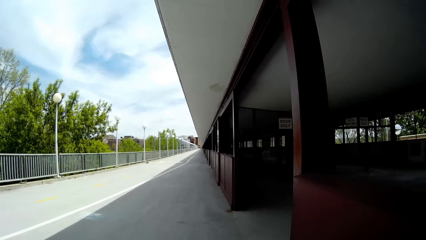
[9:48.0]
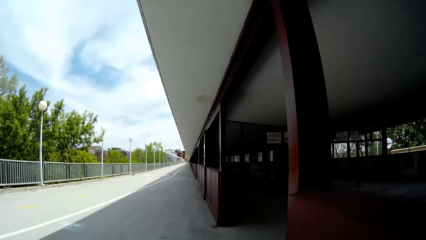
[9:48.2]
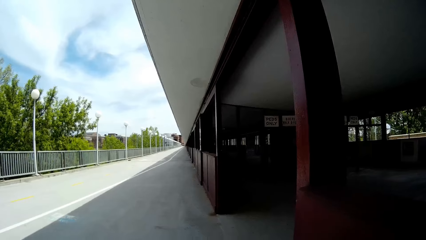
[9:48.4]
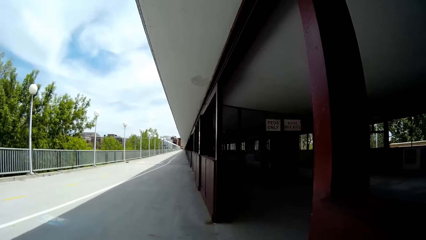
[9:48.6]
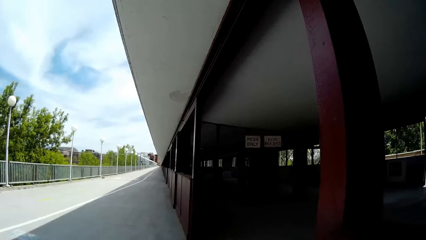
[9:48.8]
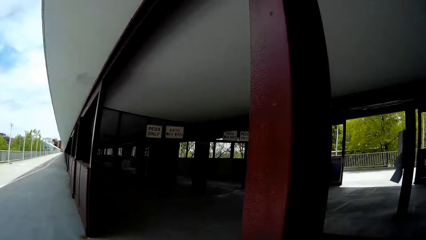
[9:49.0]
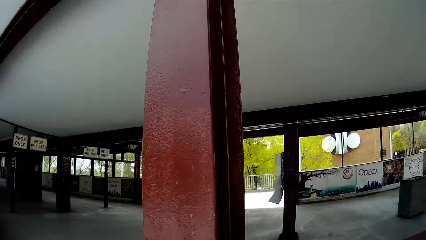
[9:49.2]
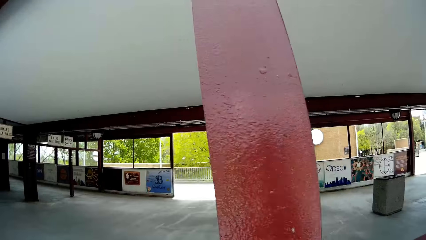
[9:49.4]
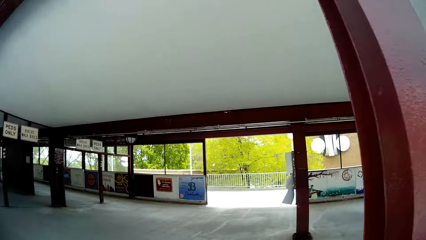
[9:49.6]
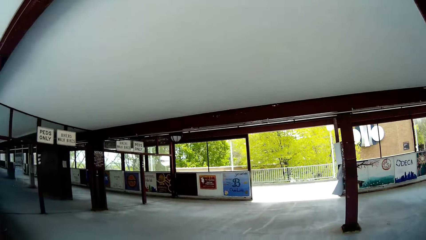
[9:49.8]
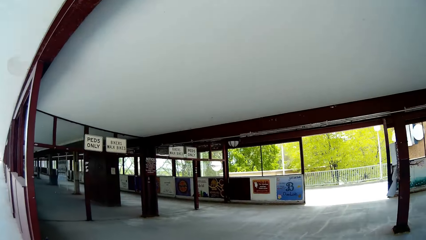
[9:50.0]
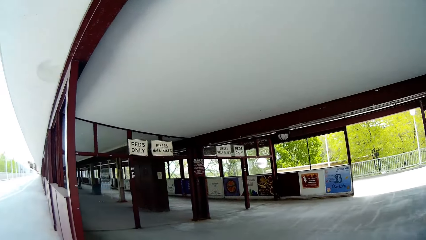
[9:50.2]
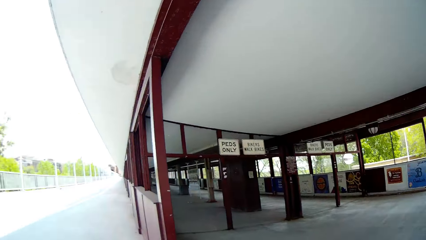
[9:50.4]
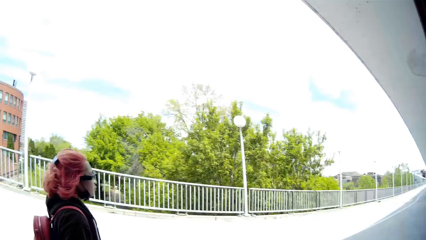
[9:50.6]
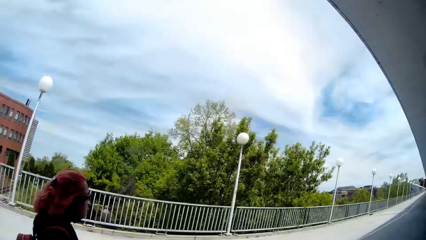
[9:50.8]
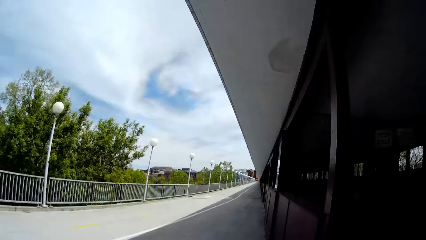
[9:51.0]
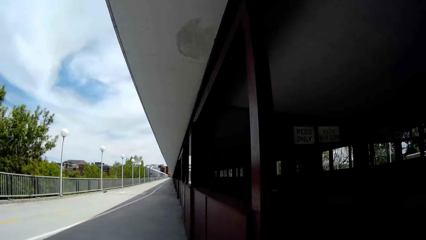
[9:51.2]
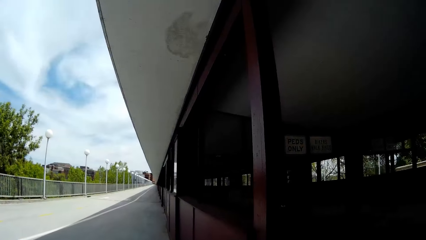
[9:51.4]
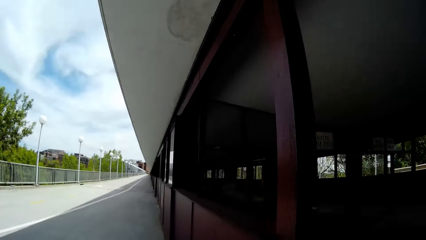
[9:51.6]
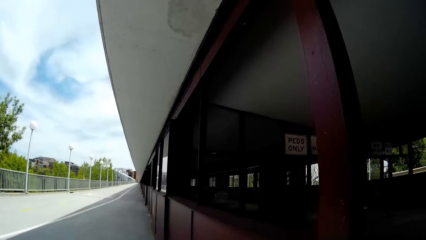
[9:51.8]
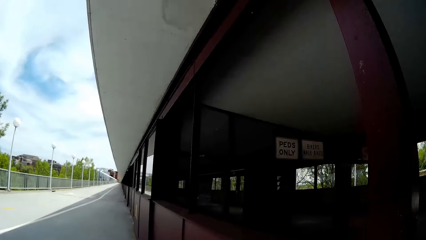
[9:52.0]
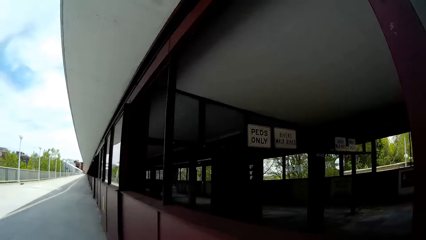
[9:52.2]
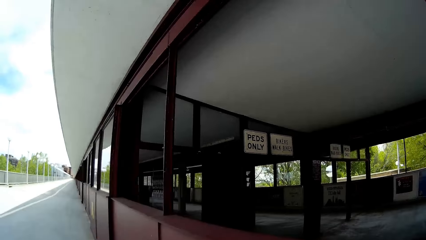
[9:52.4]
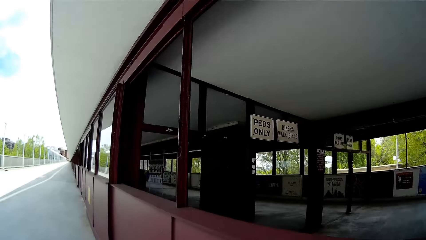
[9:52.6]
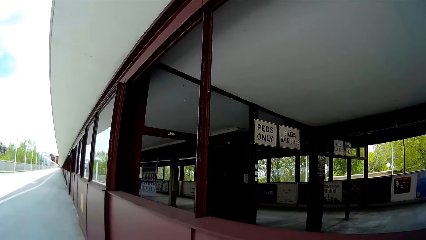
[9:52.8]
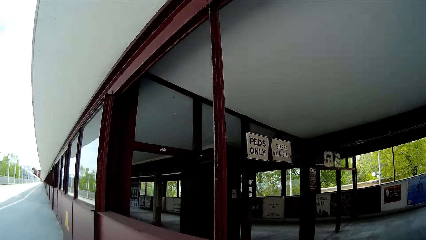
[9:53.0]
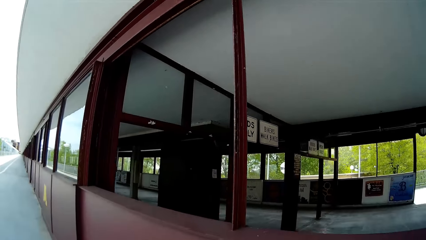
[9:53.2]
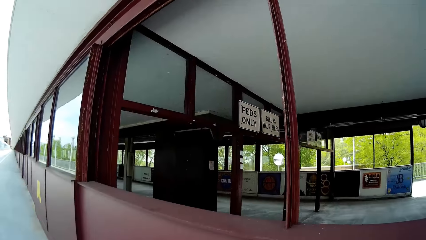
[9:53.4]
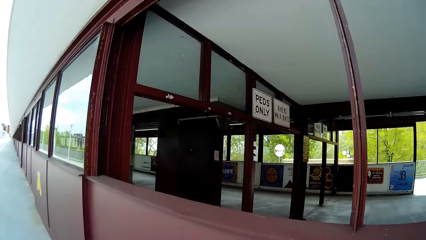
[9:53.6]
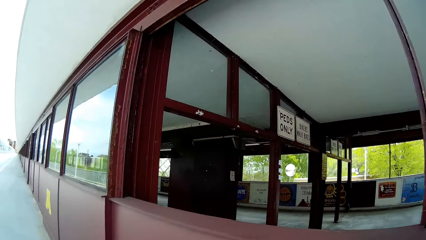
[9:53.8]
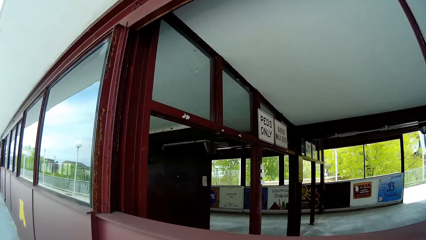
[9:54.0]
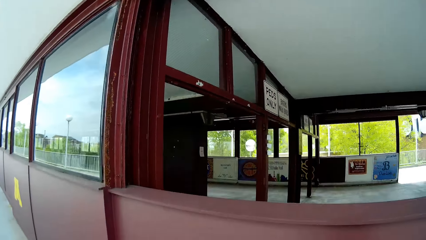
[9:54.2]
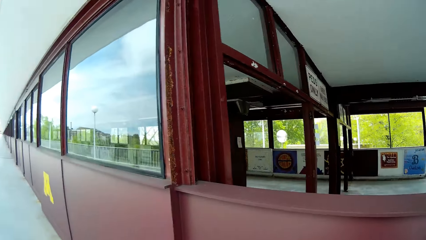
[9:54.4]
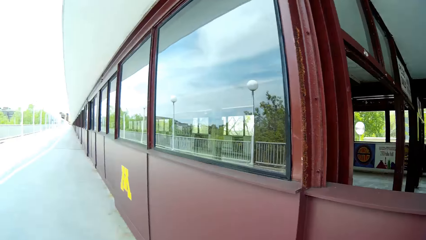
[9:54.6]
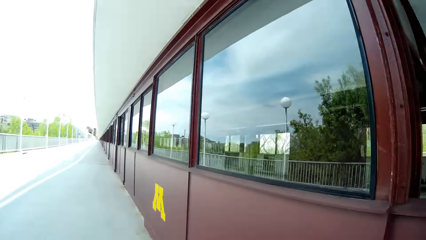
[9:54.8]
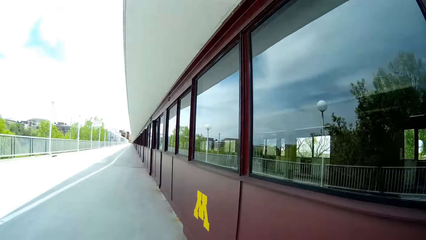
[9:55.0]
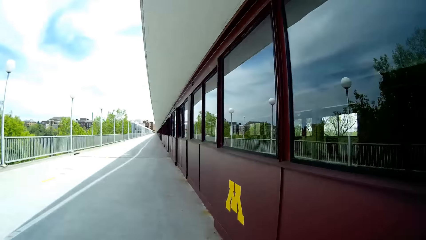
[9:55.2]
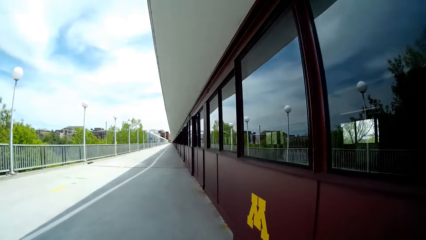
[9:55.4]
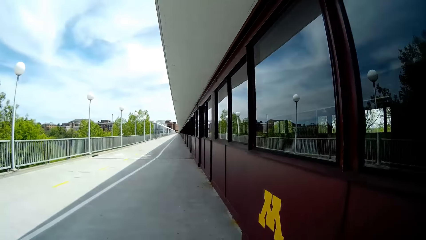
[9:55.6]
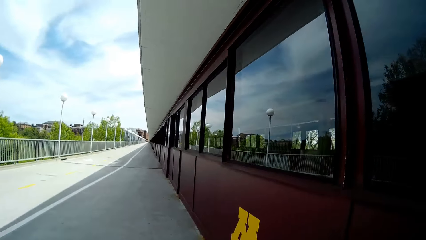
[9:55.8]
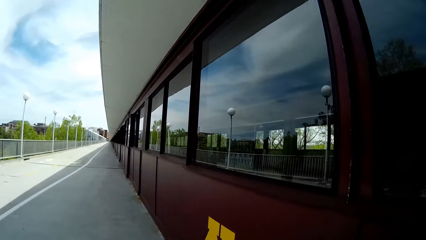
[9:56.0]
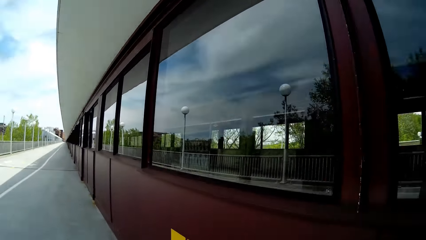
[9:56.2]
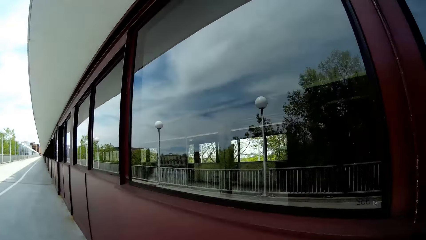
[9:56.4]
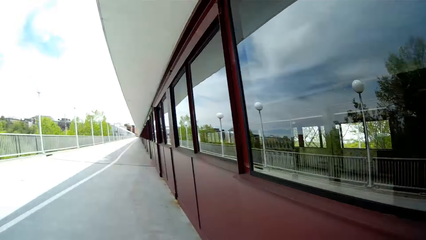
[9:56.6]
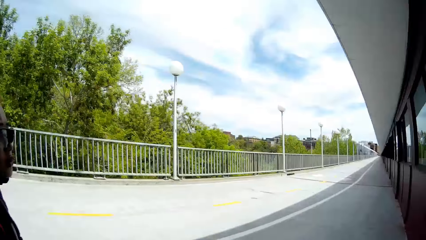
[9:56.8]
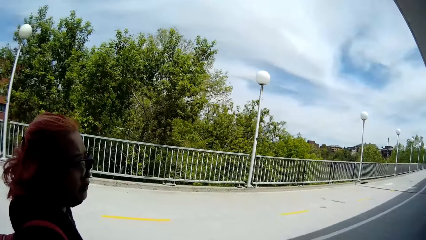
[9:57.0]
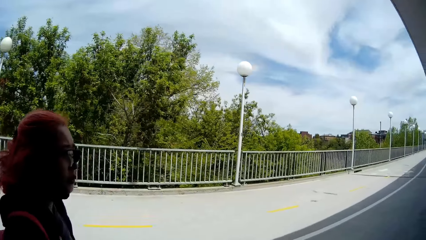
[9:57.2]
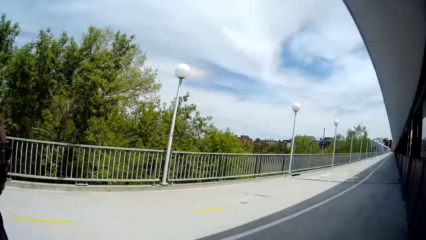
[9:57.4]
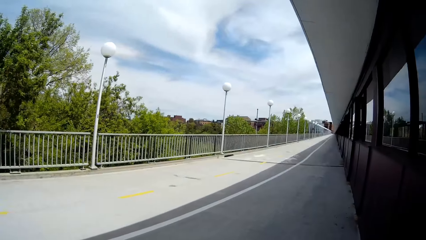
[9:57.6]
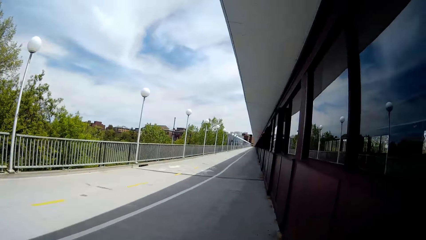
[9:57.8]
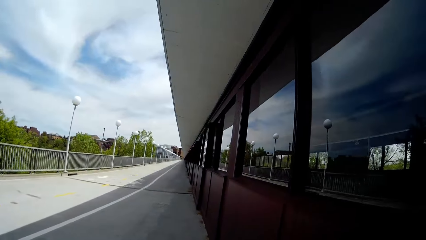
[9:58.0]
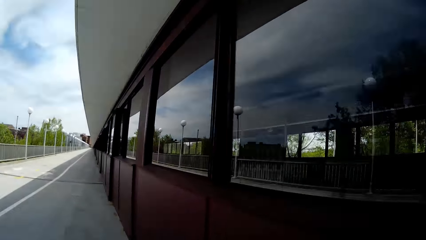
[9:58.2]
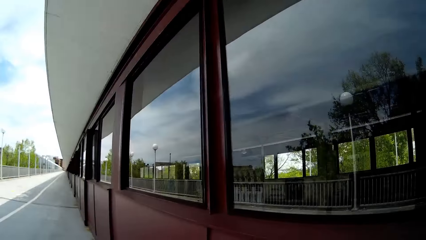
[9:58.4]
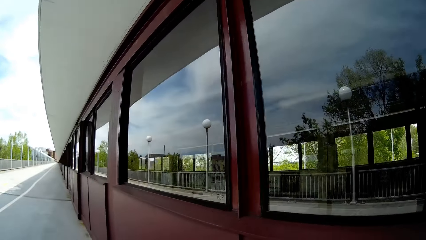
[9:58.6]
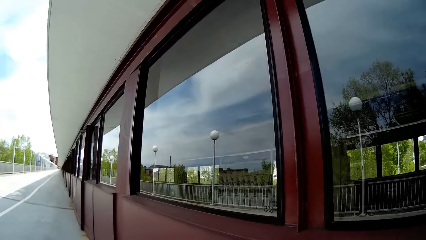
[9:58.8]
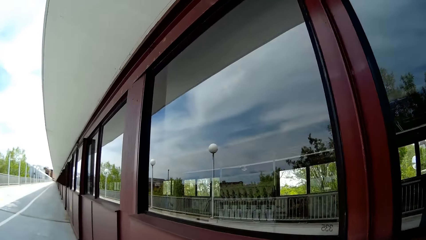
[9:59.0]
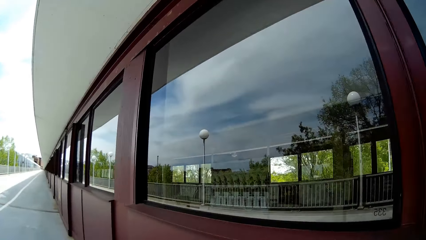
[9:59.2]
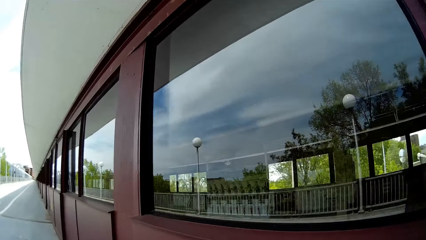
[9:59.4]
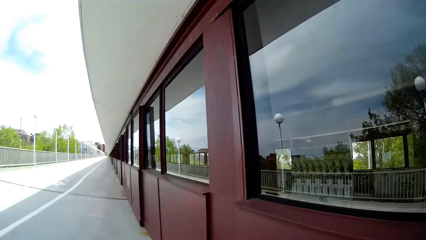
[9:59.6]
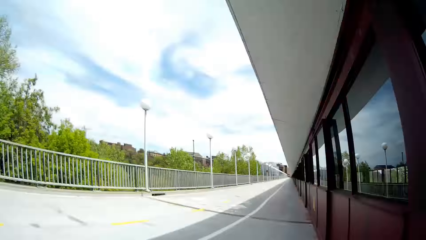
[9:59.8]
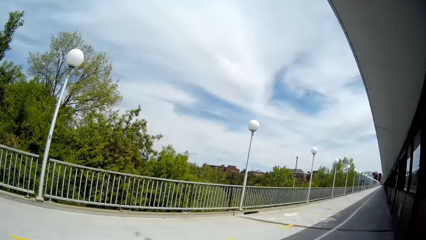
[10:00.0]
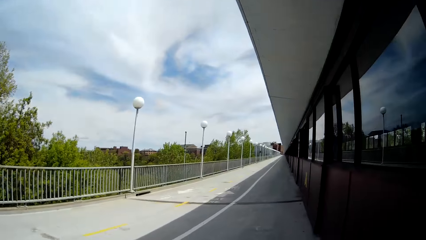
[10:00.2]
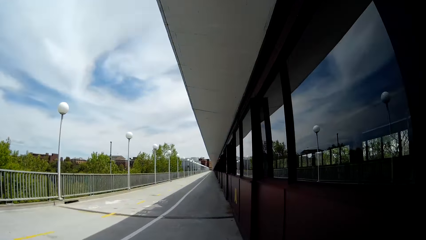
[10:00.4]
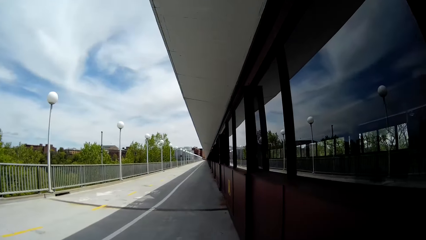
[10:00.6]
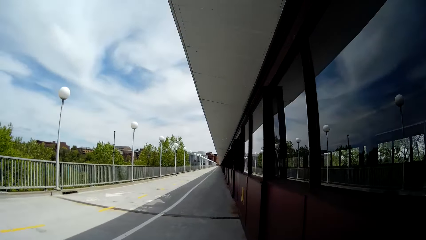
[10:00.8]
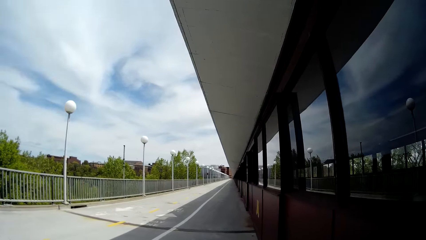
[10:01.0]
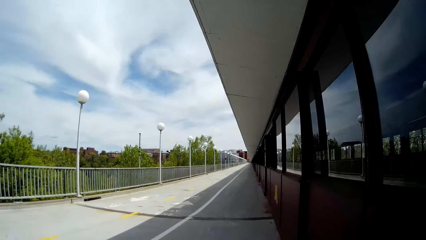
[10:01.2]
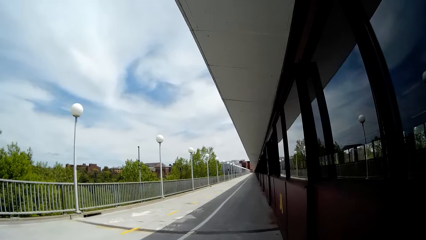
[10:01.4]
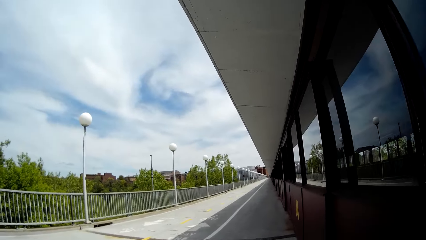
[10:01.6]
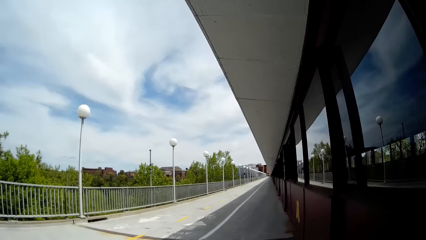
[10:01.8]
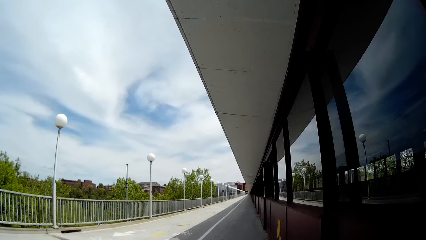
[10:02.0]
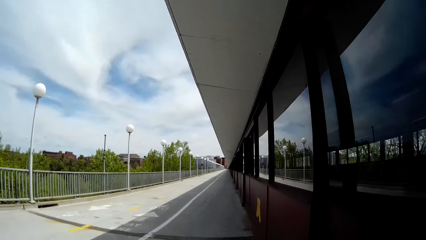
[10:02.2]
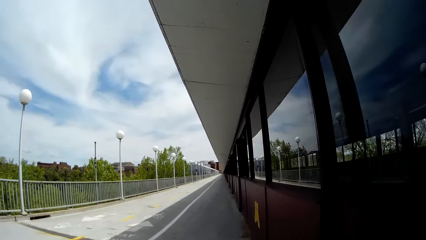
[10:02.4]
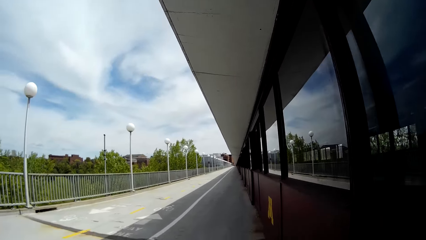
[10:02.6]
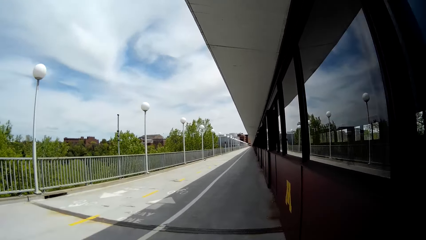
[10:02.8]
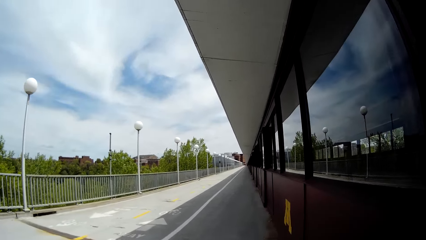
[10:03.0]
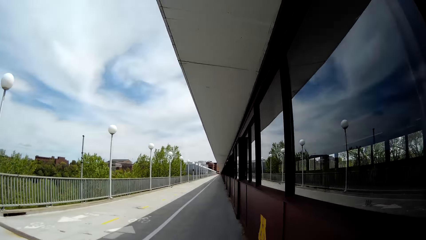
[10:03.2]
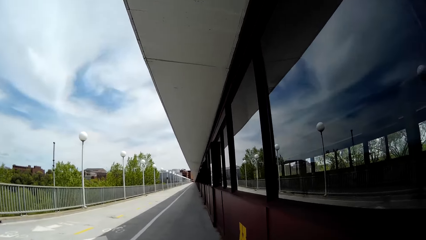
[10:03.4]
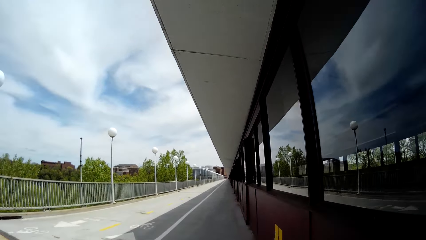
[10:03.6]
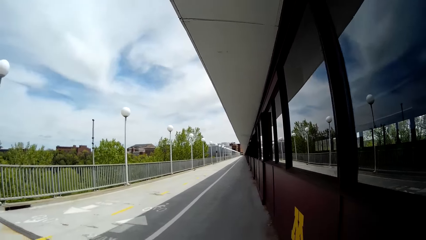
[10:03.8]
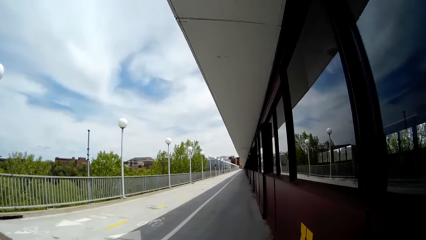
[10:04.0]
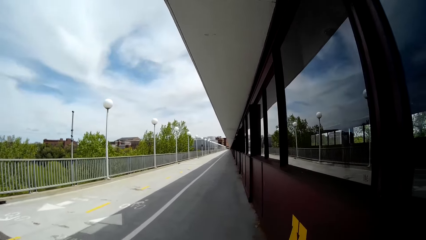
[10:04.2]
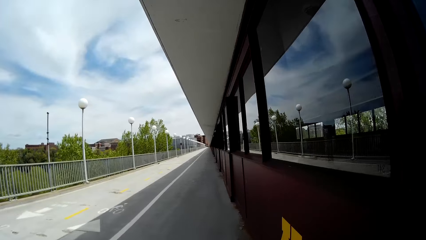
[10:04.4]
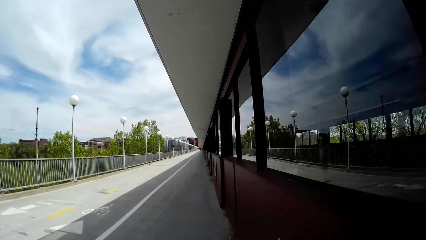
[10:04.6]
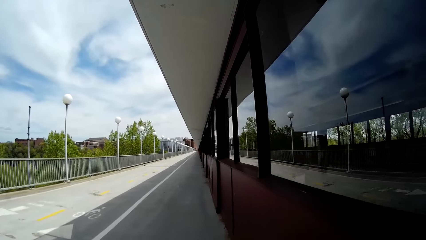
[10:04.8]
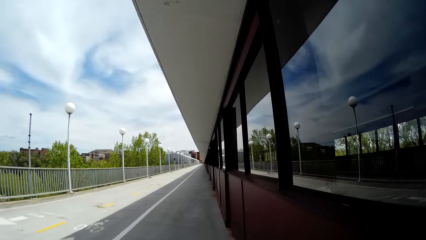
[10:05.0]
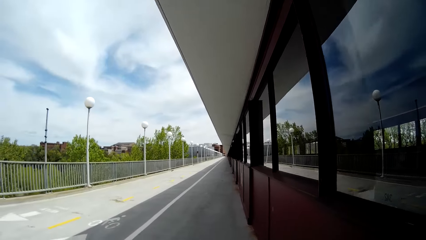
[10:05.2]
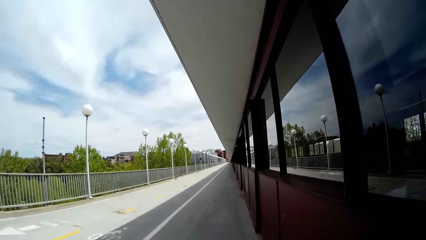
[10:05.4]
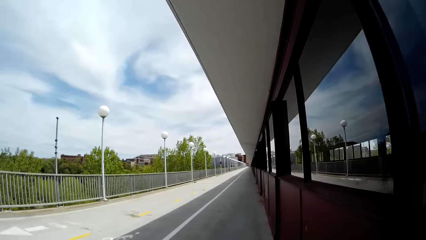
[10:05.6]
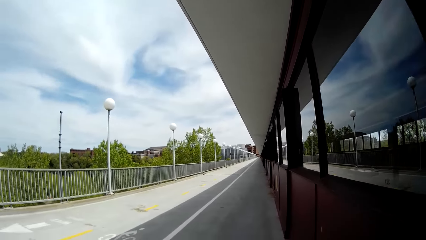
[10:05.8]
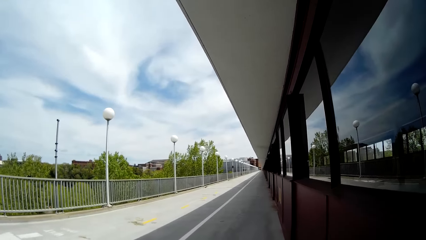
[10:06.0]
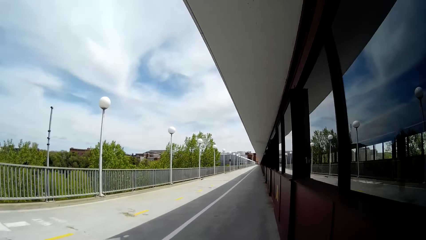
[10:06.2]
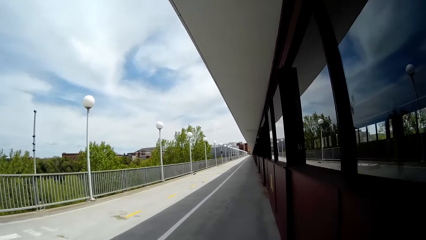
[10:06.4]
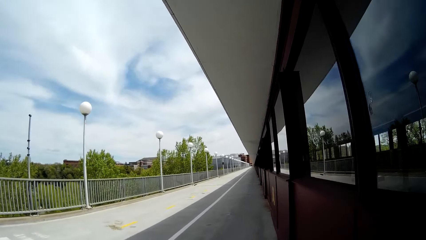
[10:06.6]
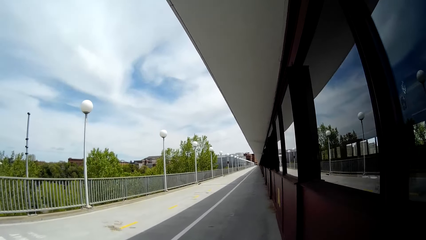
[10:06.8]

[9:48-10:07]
The camera wearer looks around the road. They walk along the road. They interact with the woman. They look around the road. They look around the road again. They walk along the road.
